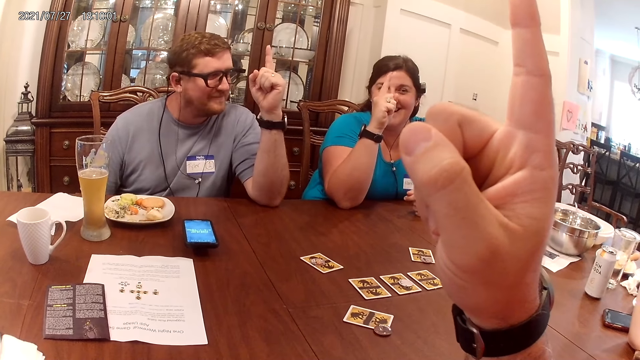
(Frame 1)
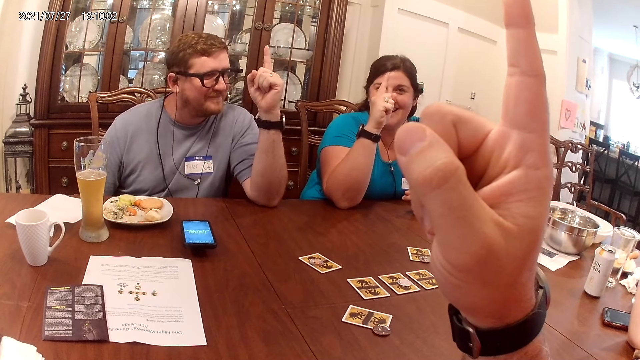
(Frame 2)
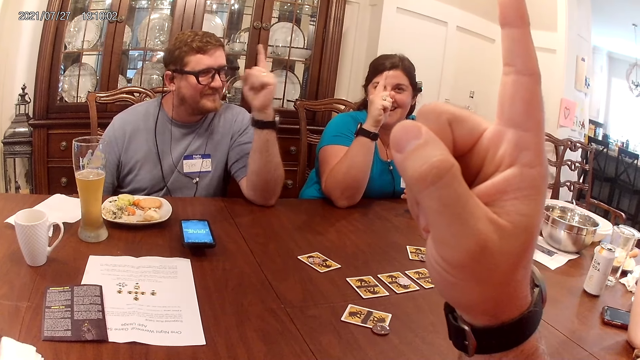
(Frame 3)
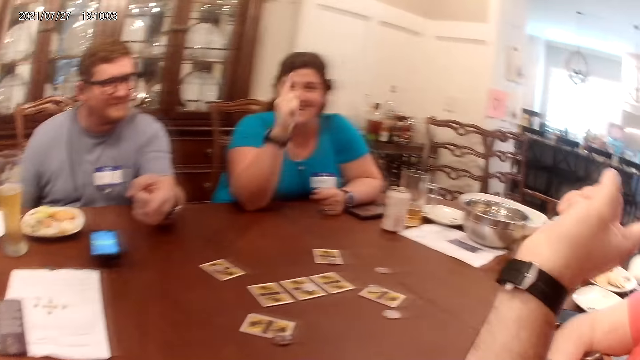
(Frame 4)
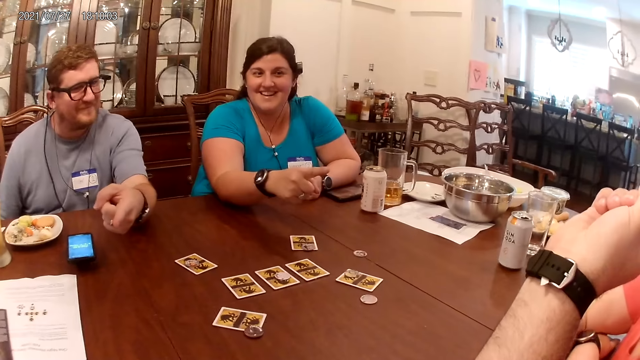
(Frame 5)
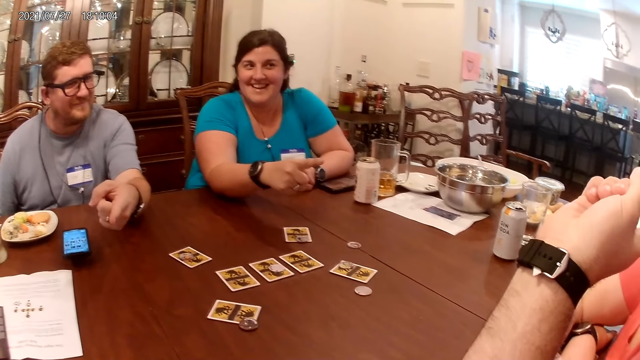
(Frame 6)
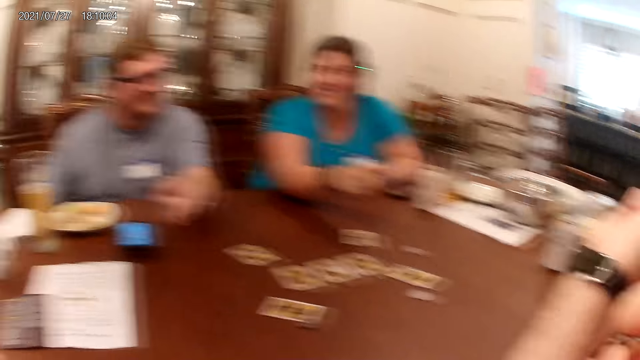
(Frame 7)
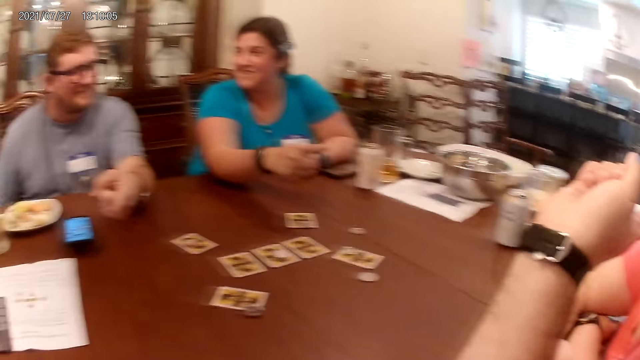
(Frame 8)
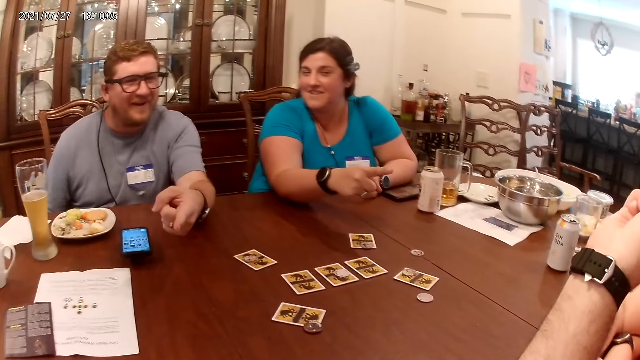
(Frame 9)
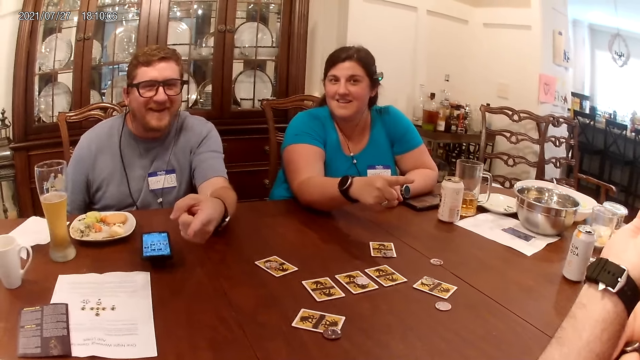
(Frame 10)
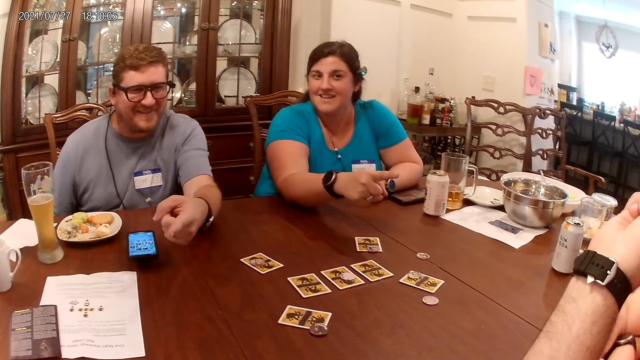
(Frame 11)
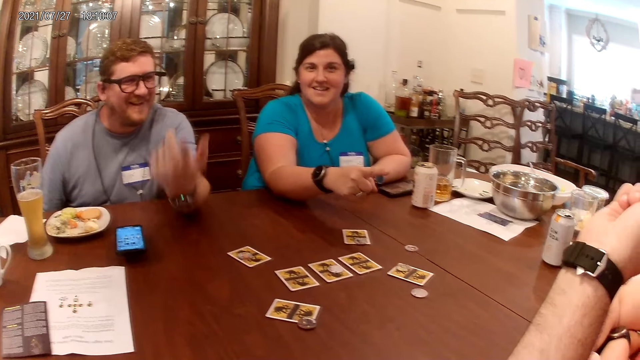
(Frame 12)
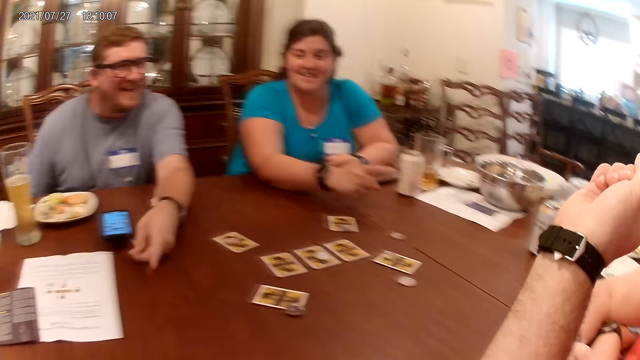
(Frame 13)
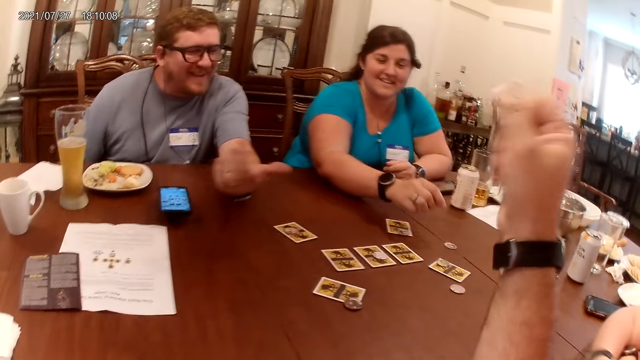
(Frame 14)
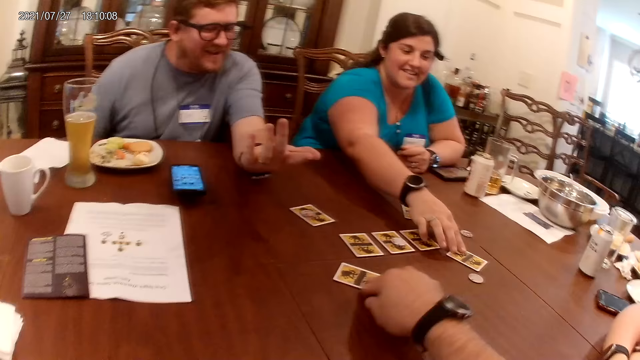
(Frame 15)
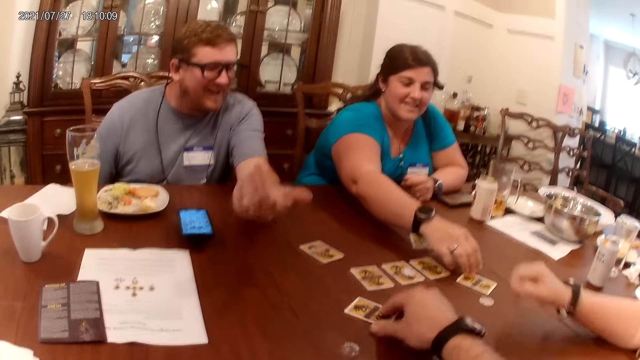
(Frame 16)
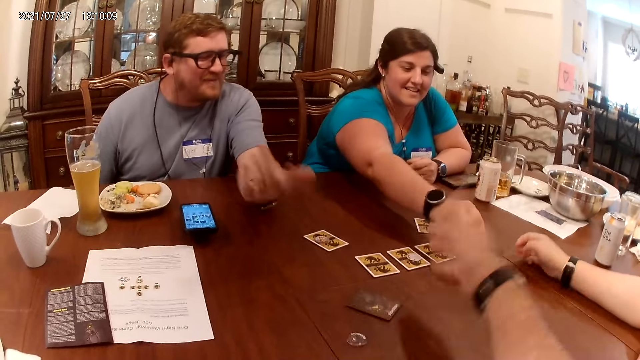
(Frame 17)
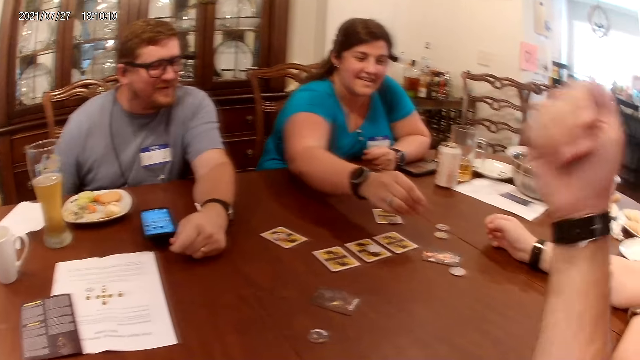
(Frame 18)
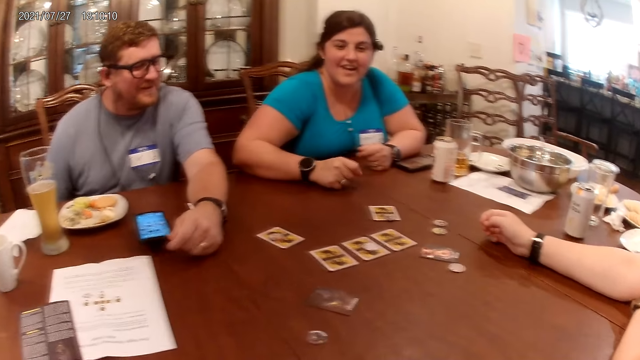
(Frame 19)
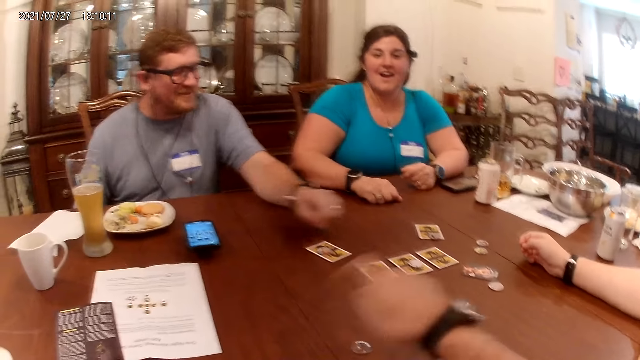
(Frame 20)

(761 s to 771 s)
The man points his left hand at the camera wearer. The camera wearer points his right hand at a woman. Another woman points her right hand at the first woman. The man demonstrates with his left hand. The other woman moves the round paper on the card with her right hand. The camera wearer flips the card on the table with his right hand. The other woman flips the card on the table with her right hand. The camera wearer raises his right hand. The other woman drops the card in her right hand on the table.

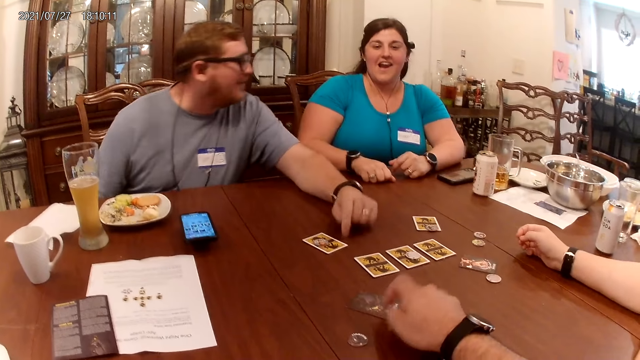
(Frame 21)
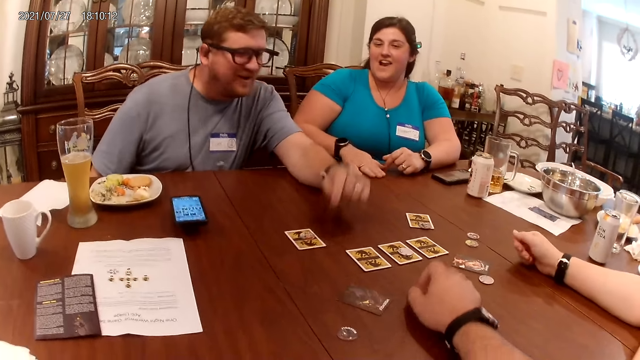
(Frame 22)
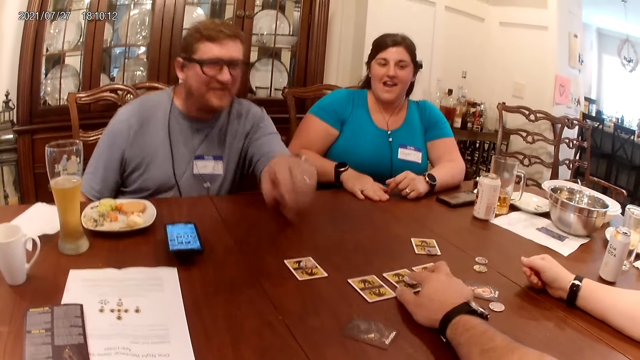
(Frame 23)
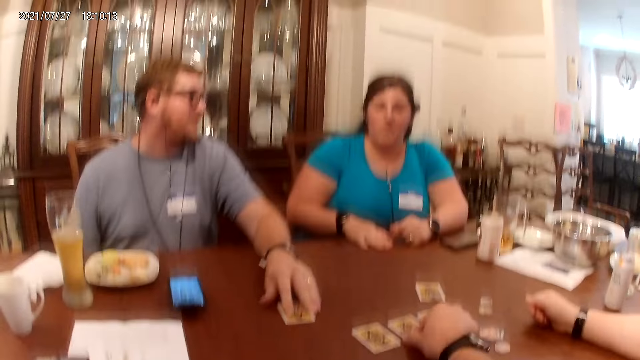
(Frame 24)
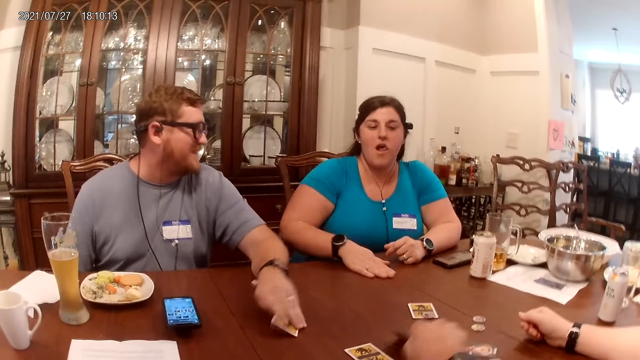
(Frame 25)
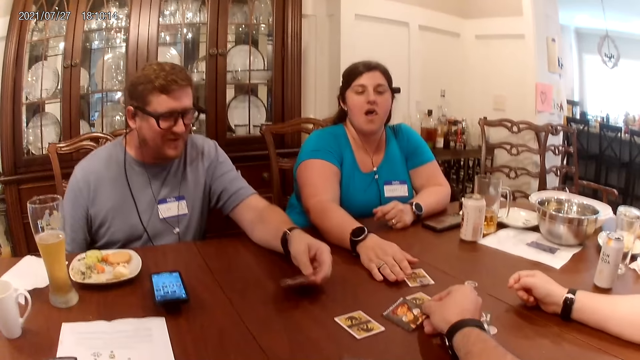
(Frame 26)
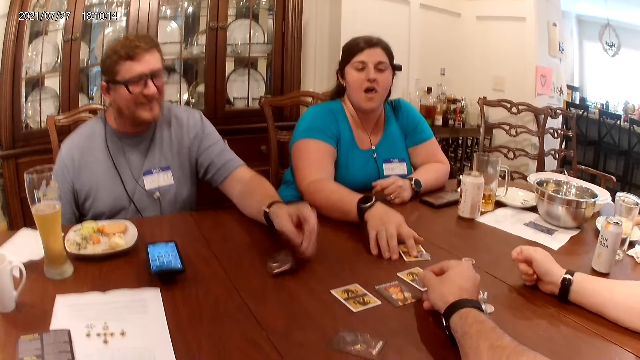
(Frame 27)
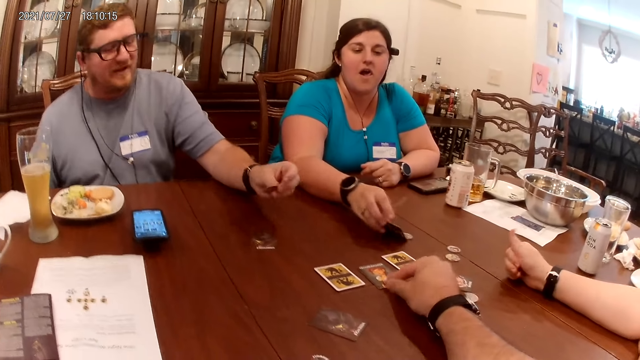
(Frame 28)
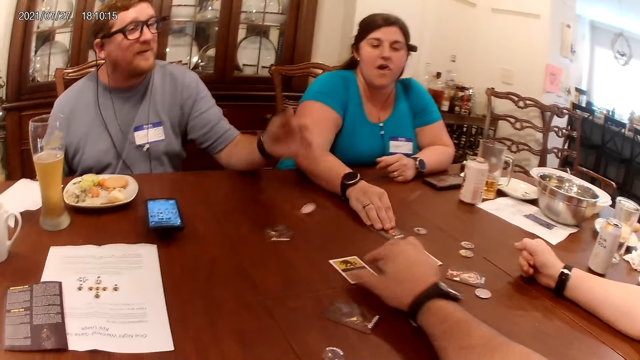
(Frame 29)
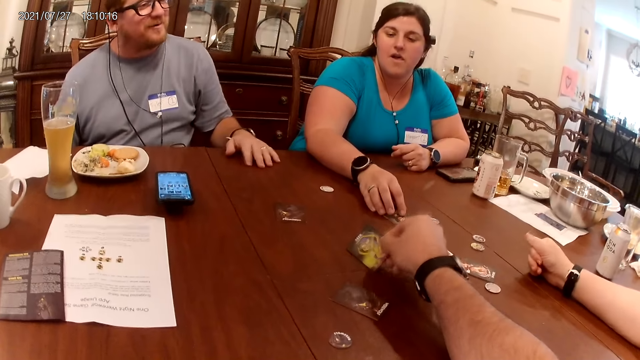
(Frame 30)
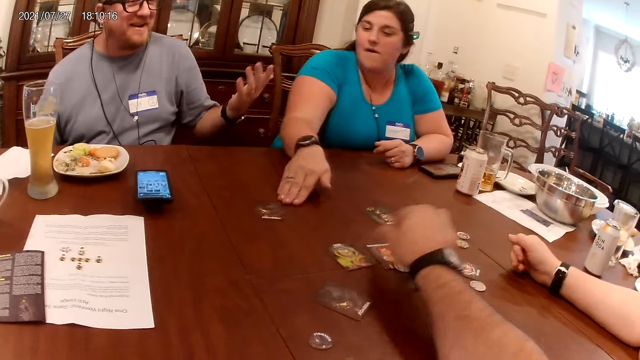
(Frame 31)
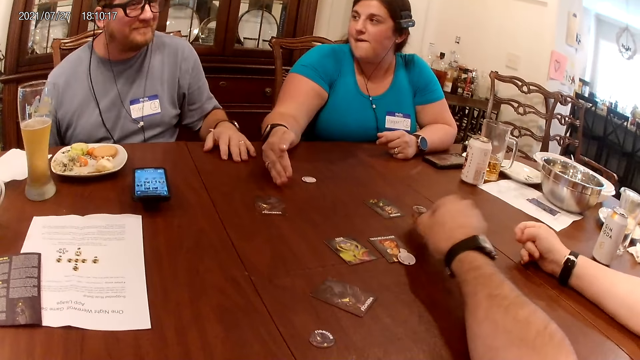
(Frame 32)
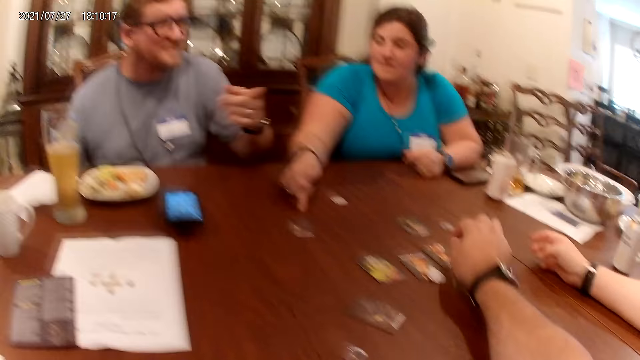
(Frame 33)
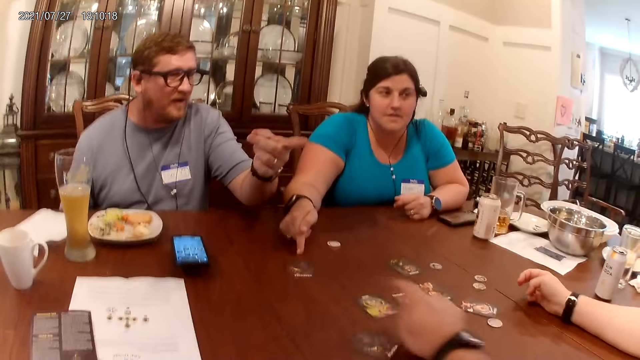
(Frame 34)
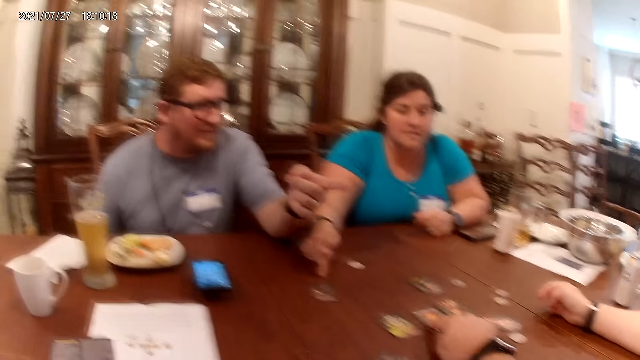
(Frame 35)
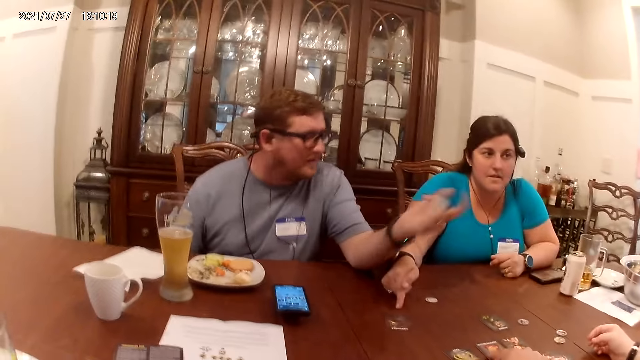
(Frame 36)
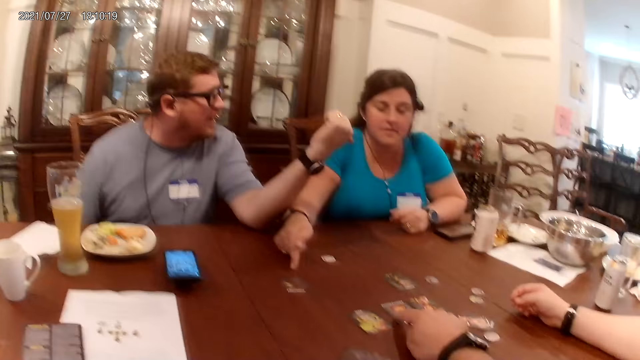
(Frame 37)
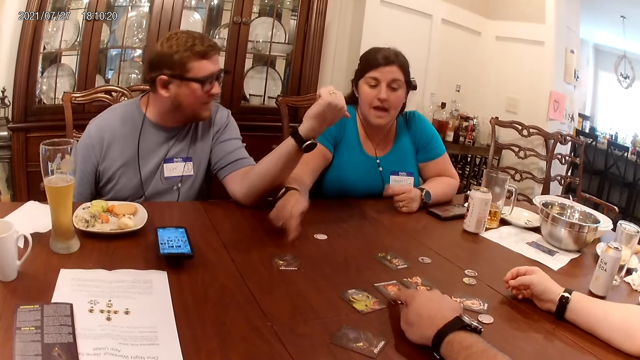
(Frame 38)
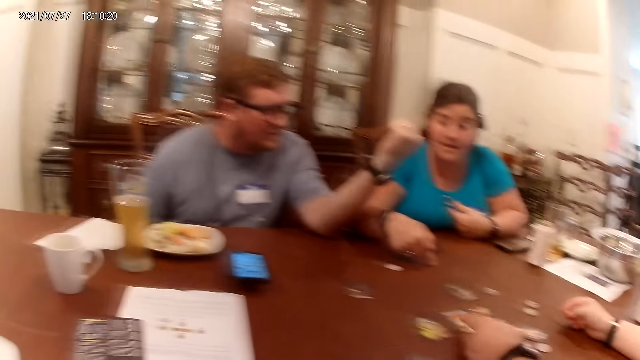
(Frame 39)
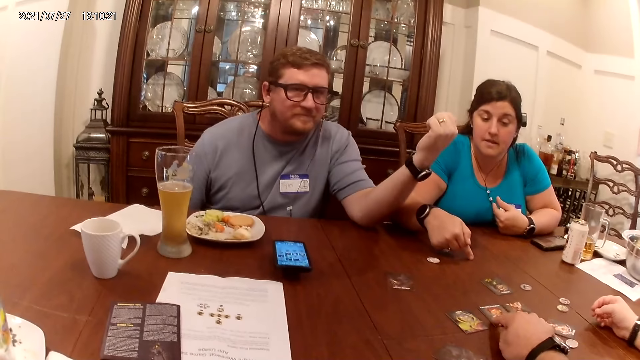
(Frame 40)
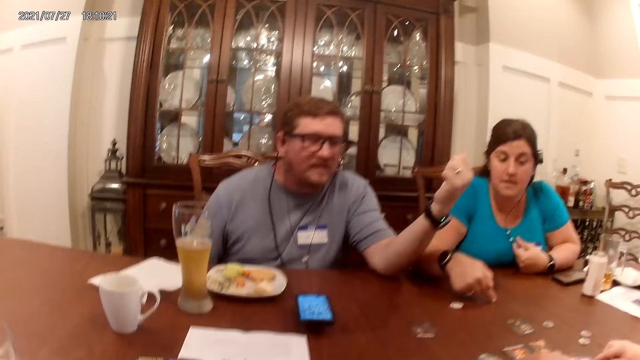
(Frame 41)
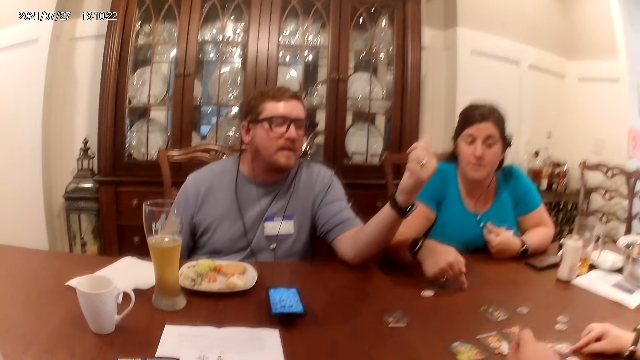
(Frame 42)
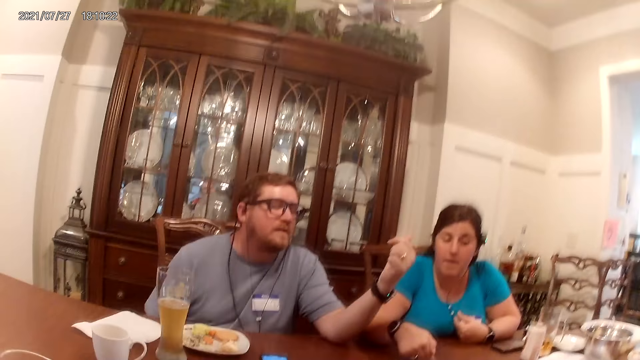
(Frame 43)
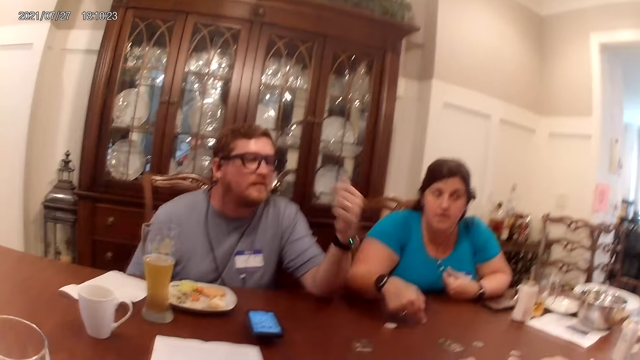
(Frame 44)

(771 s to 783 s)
The camera wearer taps the card on the table with his right hand. The man taps the card on the table with his left hand. The camera wearer grabs the card on the table with his right hand. The man grabs the card on the table with his left hand and lifts the round paper with his left hand. The camera wearer flips the card in his right hand. The man flips the card in his left hand. The woman grabs the card on the table with her right hand and flips the card in her right hand. The man drops the round paper in his left hand on the table. The camera wearer flips the card in his right hand. The man demonstrates with his left hand. The camera wearer flips the card in his right hand. The woman points her right hand on the table. The man points his right hand at another woman. The camera wearer taps his right hand on the card on the table. The man points his right hand at the first woman. The first woman demonstrates with her hands.
